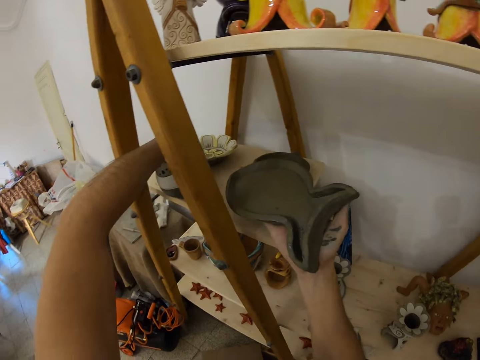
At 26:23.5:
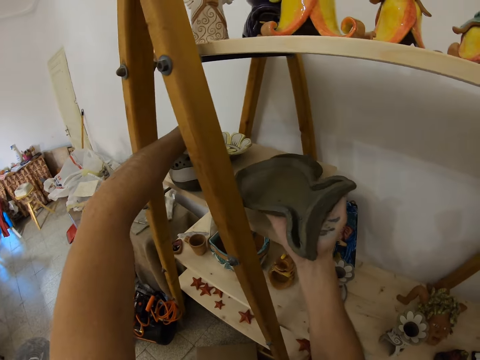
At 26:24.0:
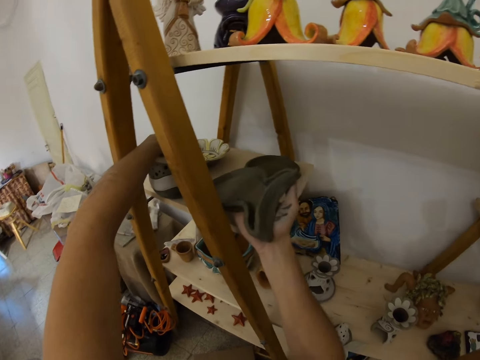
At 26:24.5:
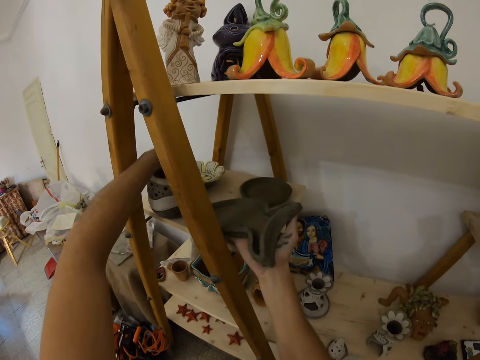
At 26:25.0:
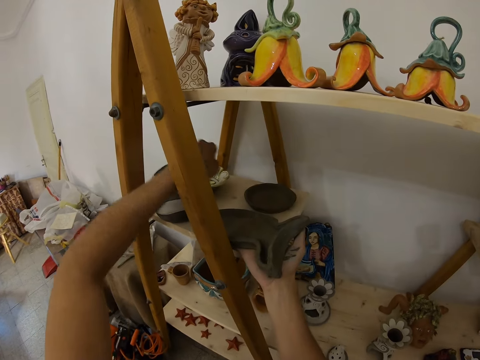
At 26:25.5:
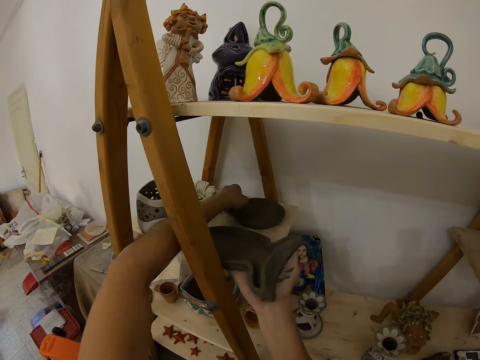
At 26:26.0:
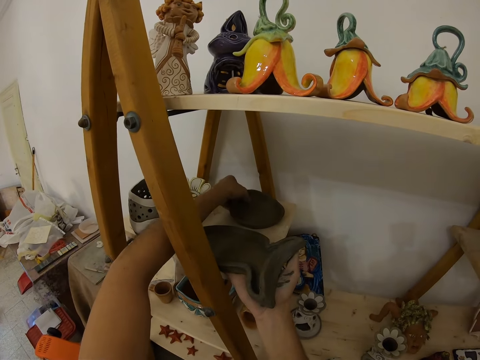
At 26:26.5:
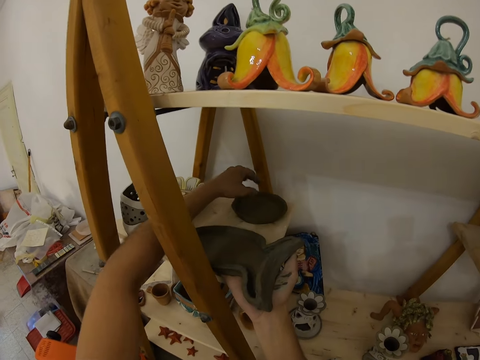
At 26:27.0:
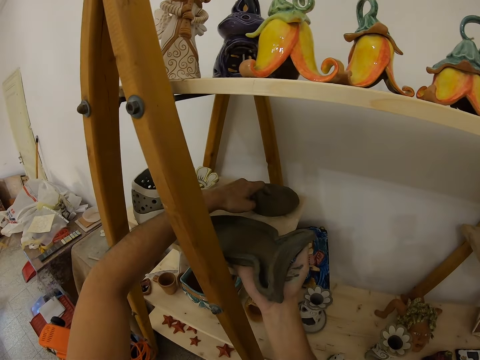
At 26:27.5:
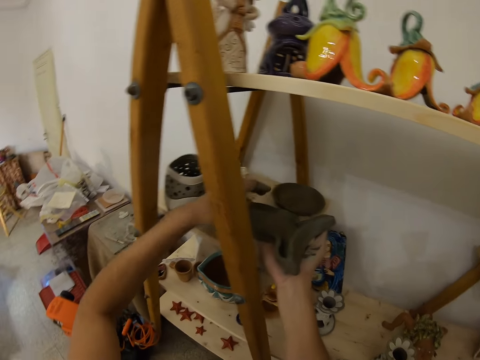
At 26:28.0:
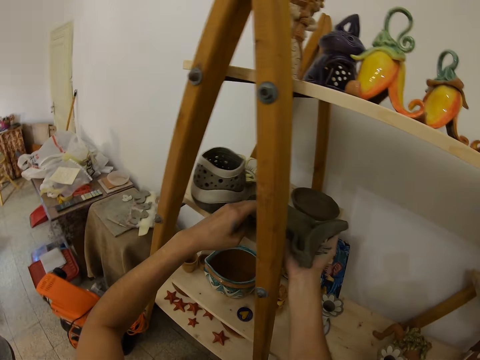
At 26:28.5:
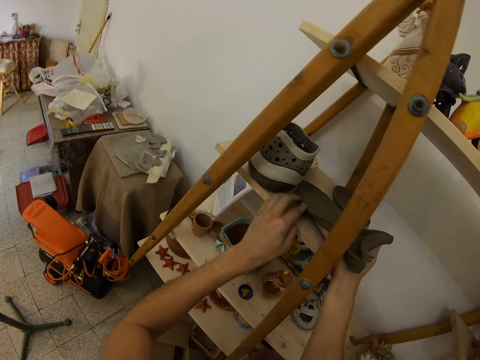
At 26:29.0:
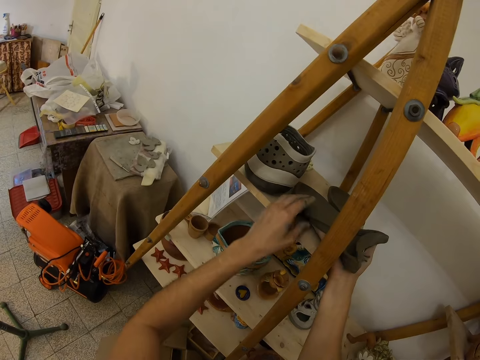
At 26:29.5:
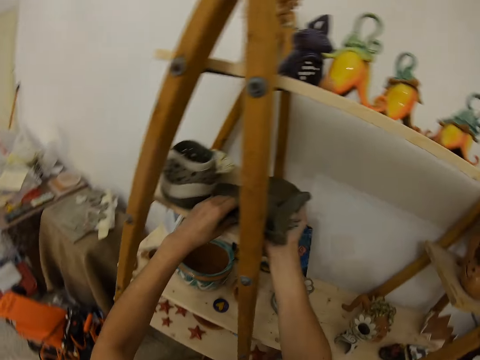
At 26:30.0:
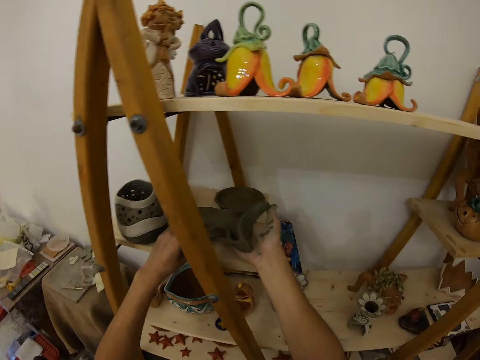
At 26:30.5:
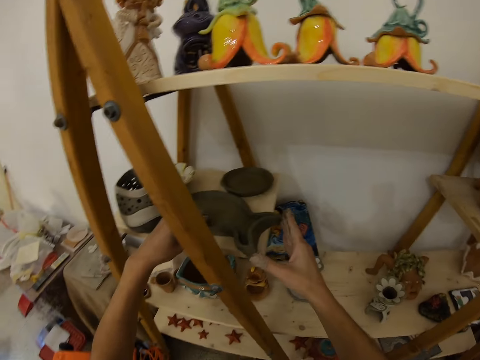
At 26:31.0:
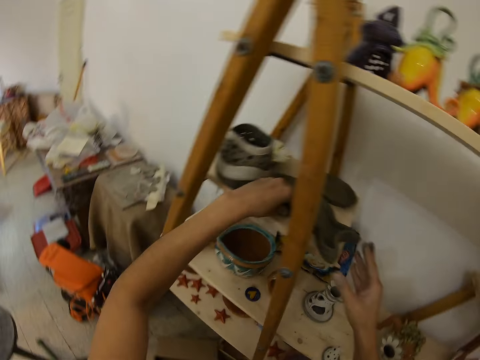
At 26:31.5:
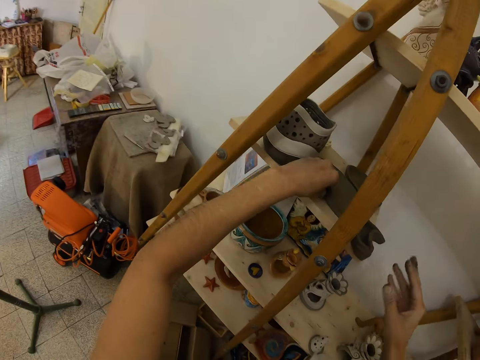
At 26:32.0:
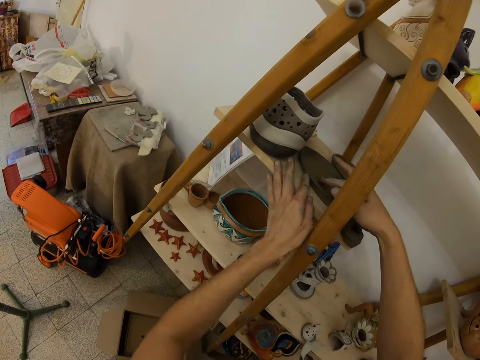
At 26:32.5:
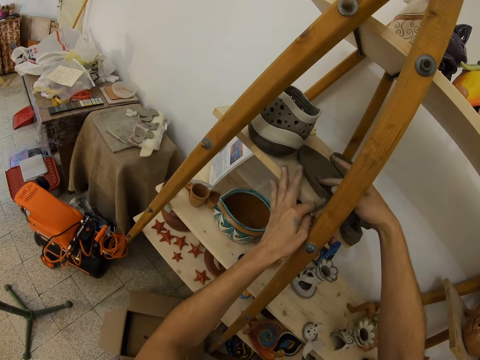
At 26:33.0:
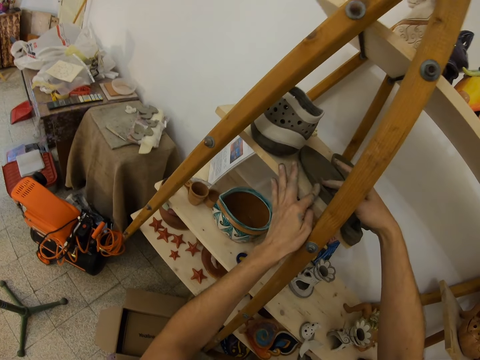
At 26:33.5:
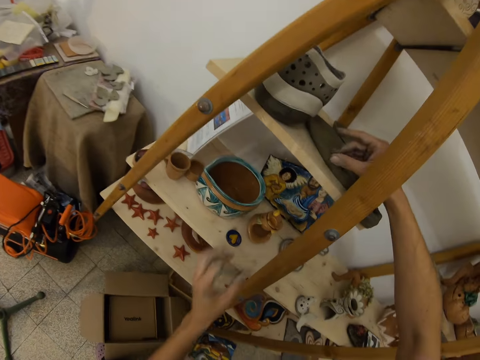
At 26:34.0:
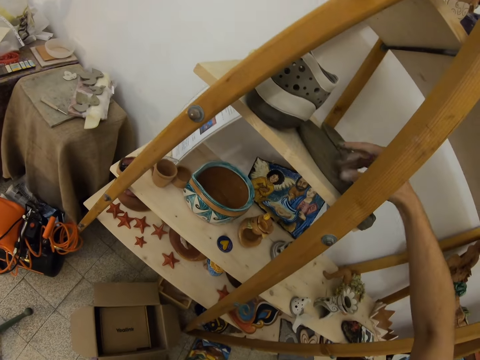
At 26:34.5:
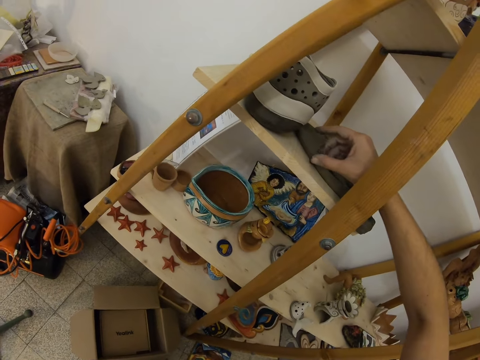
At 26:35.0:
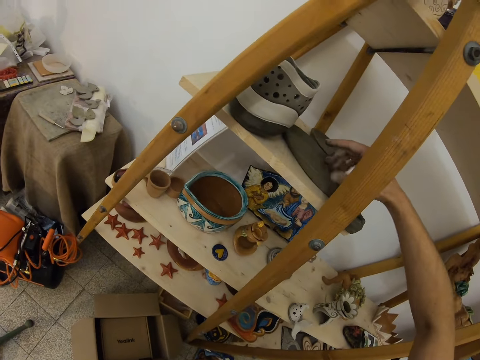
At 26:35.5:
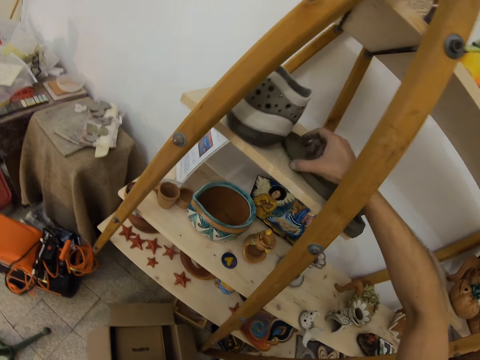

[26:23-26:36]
The camera wearer places down a clay model. He repositions the sculpted cup tray with his left hand. He places the fish-like clay on the wooden rack with his hands and smoothens the fish-like clay with his hands. He wipes clay with his hand.

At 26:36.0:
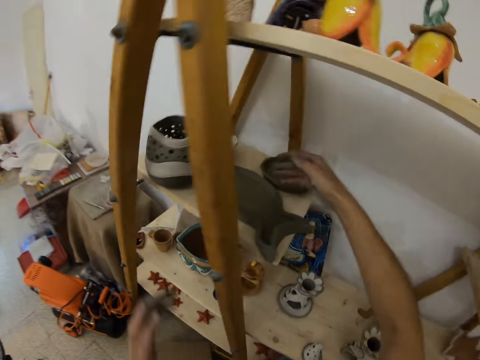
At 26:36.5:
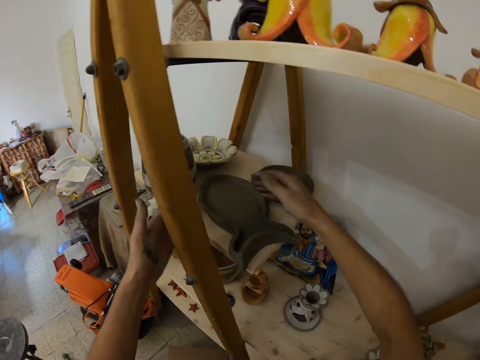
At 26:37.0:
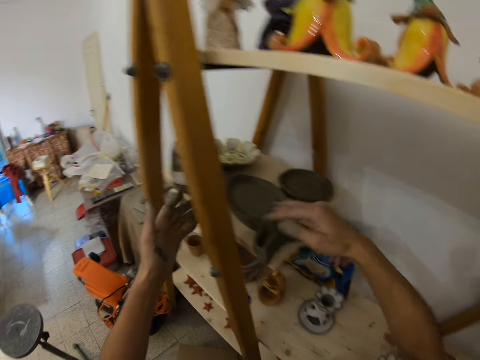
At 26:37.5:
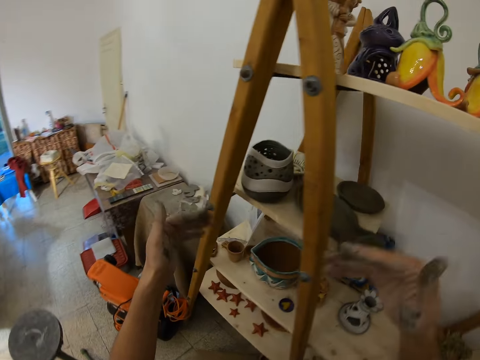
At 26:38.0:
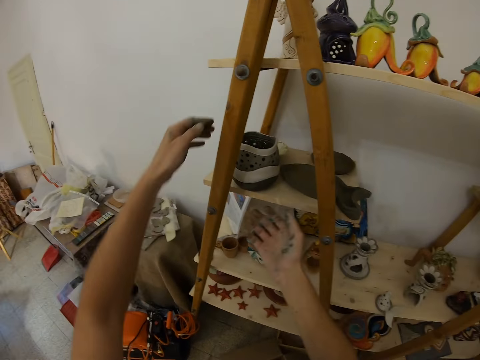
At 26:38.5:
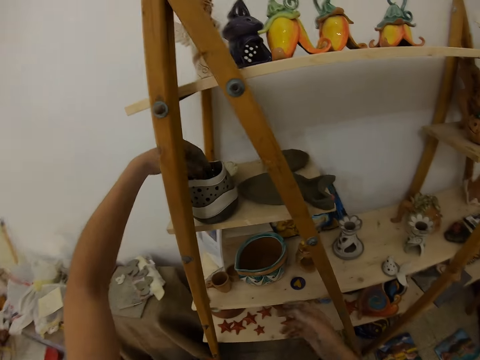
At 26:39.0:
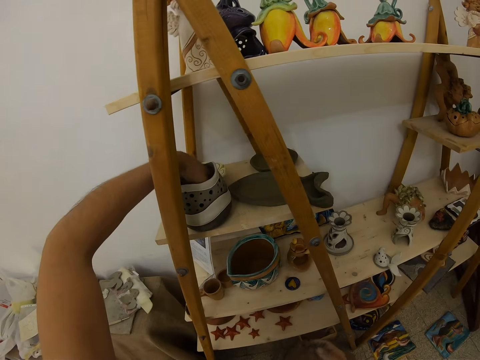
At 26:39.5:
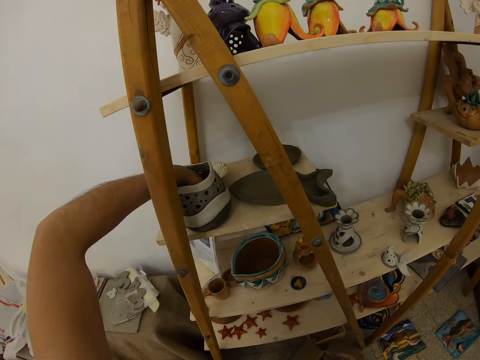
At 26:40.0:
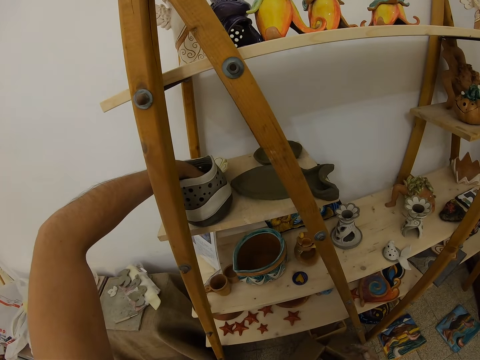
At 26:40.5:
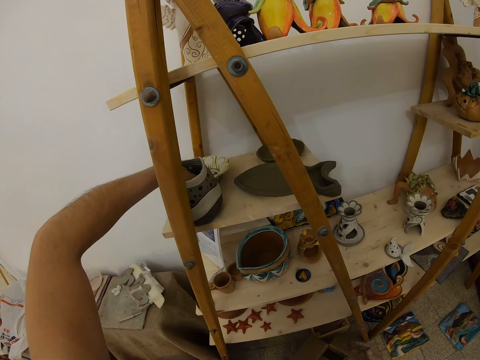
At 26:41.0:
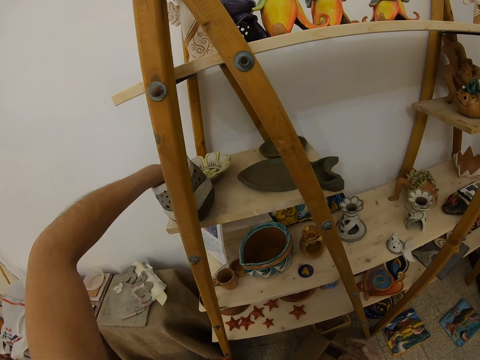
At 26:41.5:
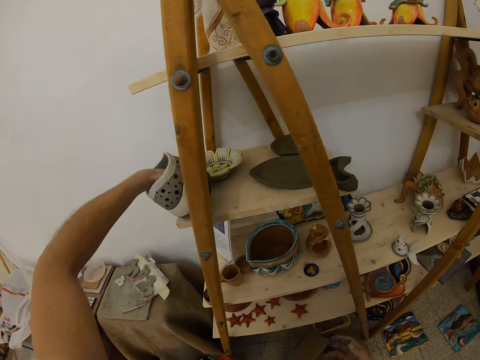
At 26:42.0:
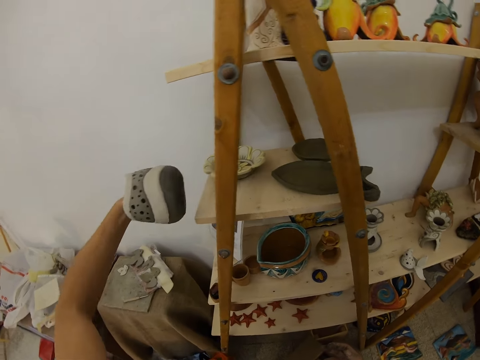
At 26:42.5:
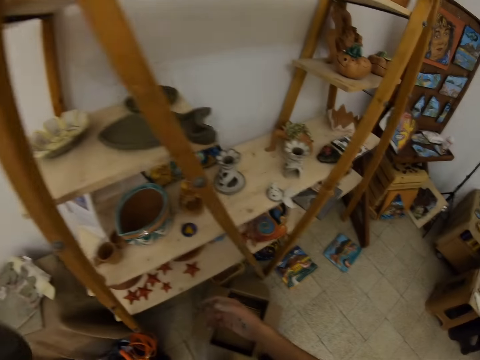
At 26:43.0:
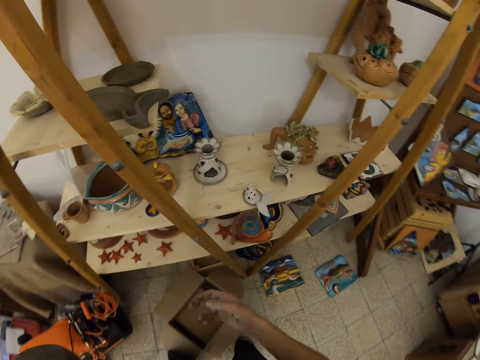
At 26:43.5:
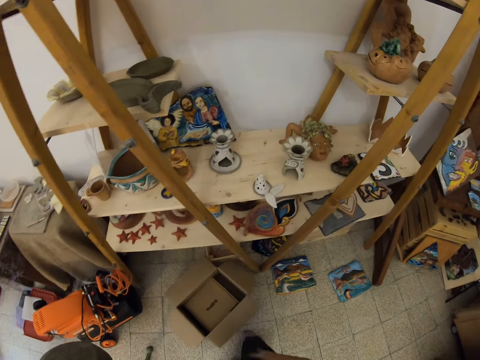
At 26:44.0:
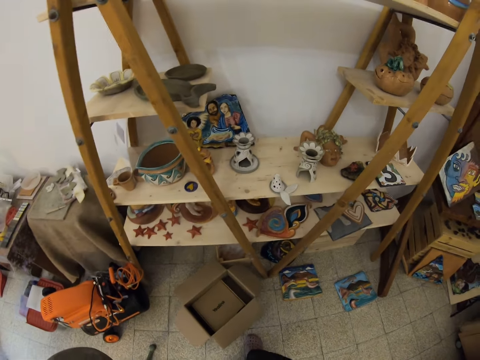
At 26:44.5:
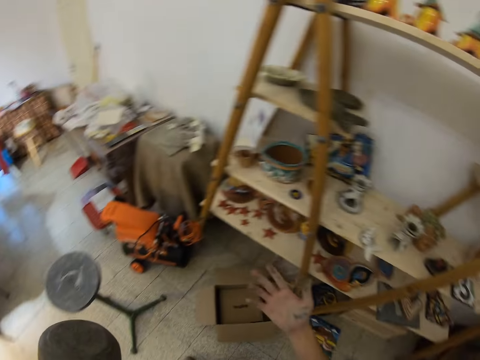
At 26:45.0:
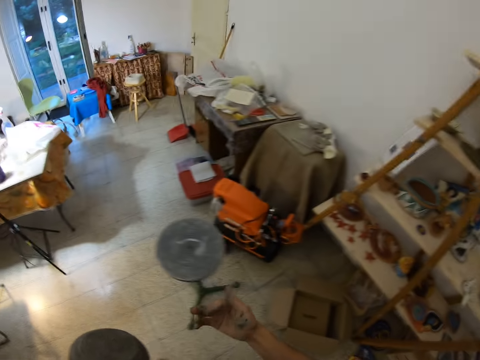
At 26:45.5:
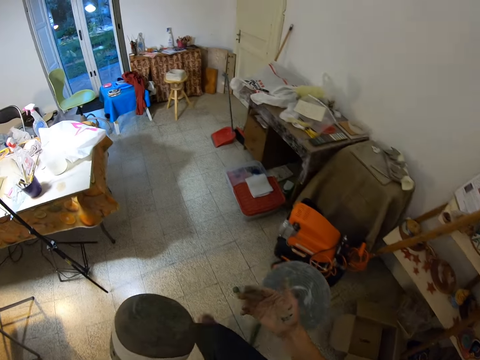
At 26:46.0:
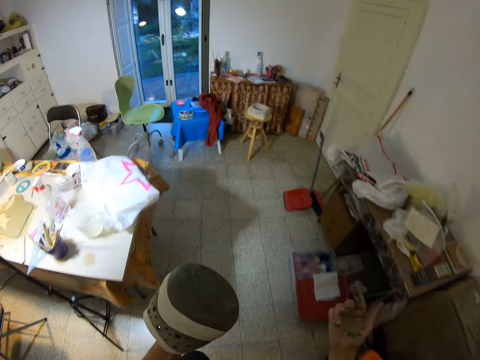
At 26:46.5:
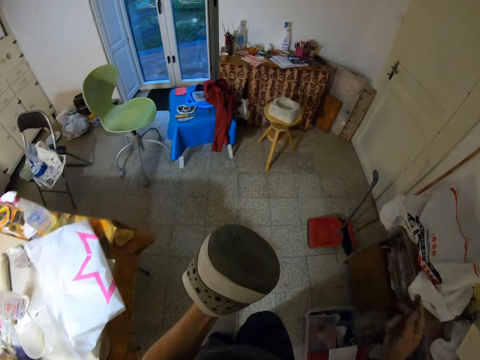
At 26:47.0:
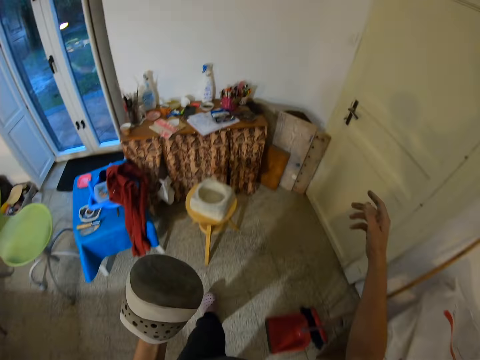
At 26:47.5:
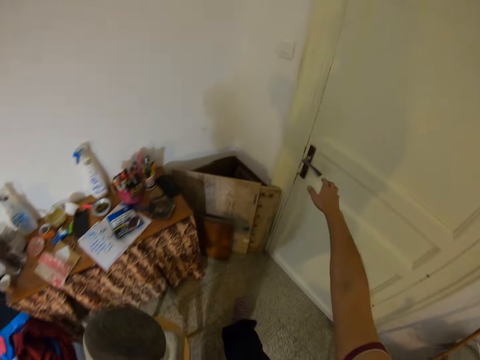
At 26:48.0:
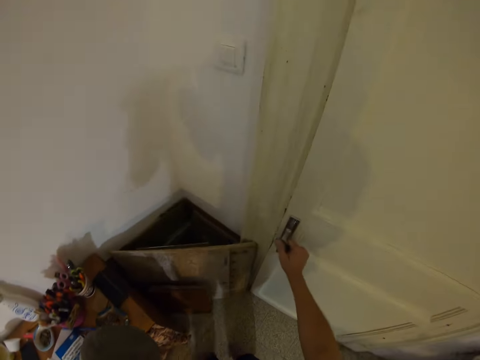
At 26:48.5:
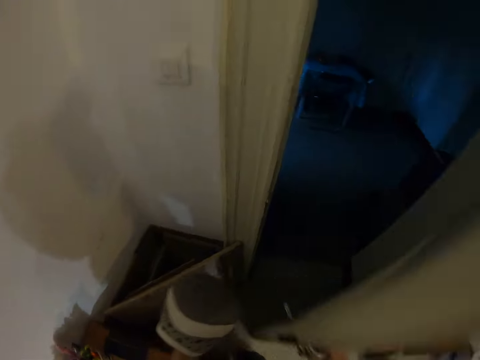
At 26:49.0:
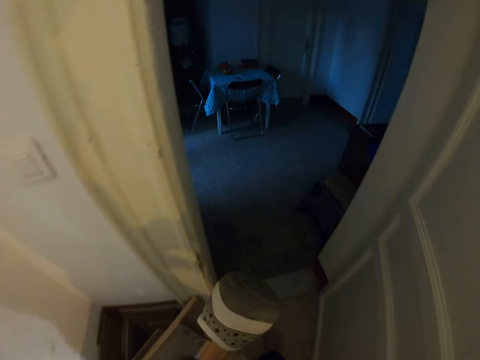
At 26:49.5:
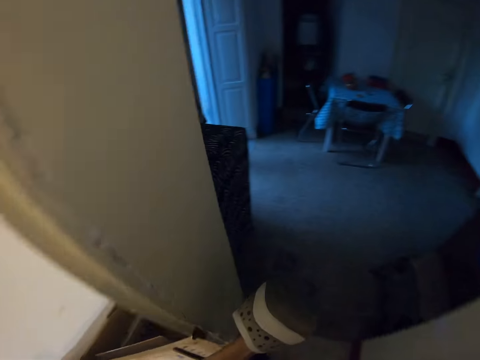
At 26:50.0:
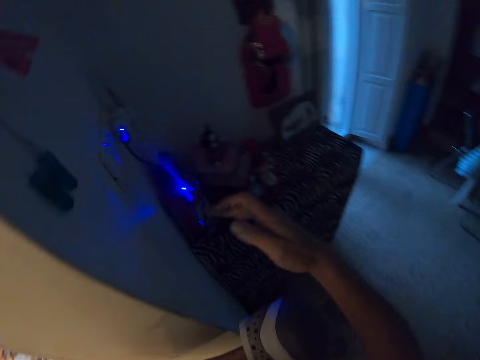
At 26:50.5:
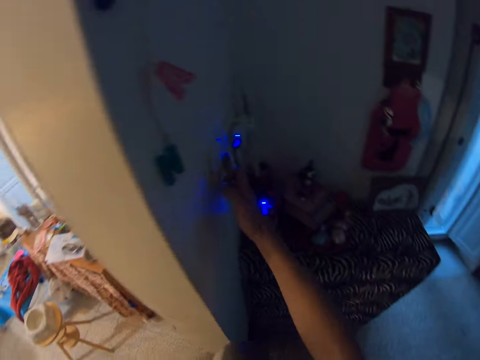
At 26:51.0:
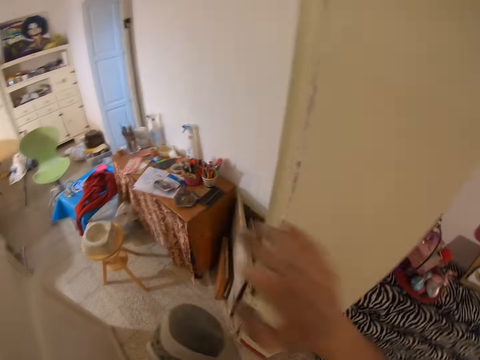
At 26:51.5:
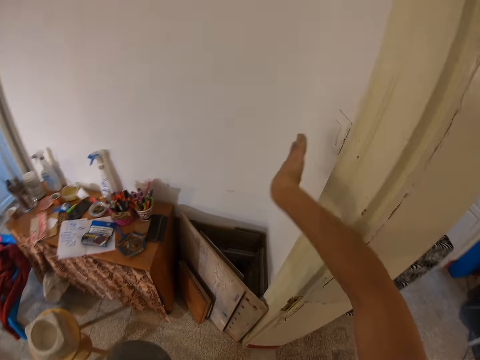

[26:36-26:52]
The camera wearer dips his left hand into the sculpted cup. He moves the clay with his left hand. He picks up the sculpted cup with his left hand from the rack. He carries the clay model. He walks towards the right side of the room. He opens a door with his right hand. He walks in the room. He enters into a room. He switches on a light with his right hand.
